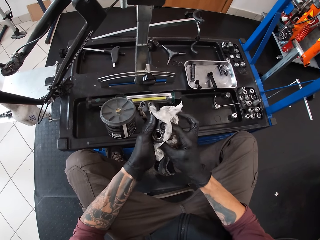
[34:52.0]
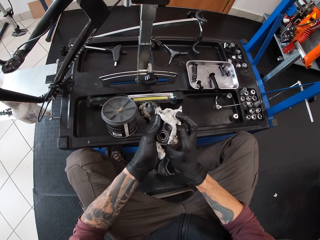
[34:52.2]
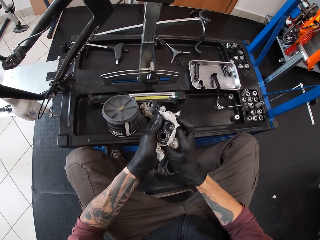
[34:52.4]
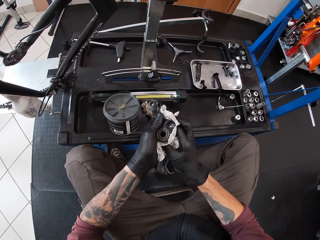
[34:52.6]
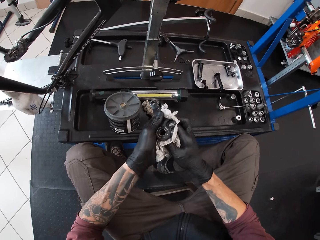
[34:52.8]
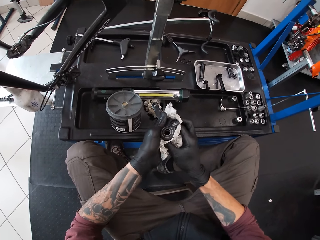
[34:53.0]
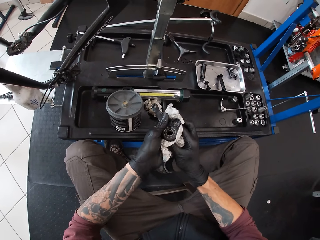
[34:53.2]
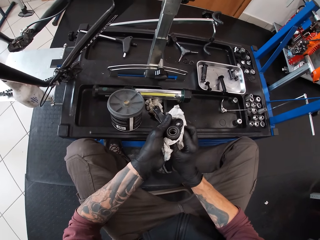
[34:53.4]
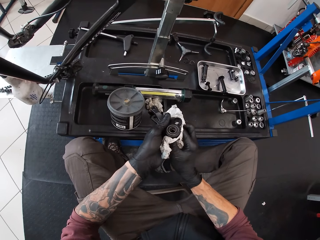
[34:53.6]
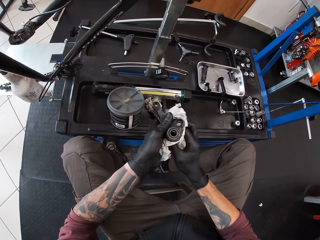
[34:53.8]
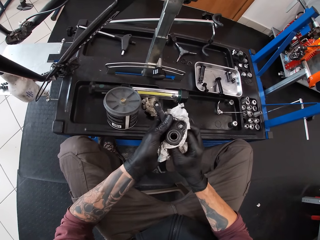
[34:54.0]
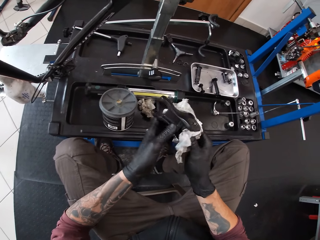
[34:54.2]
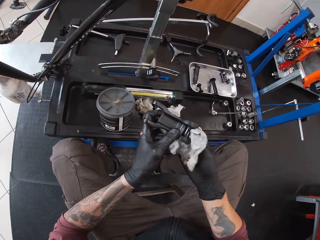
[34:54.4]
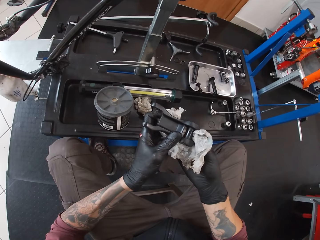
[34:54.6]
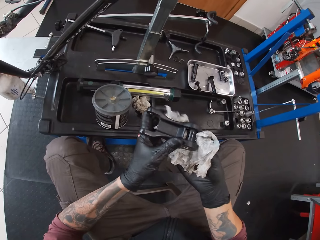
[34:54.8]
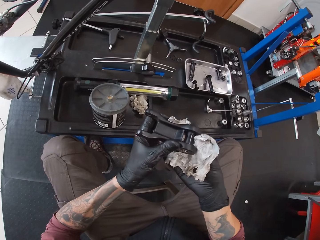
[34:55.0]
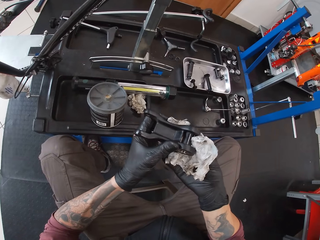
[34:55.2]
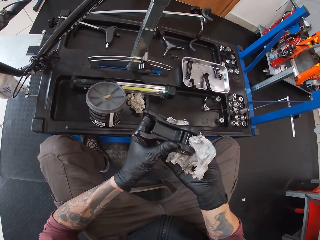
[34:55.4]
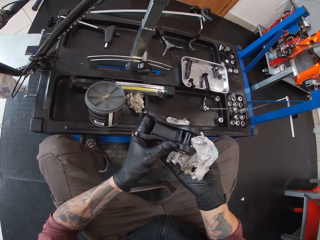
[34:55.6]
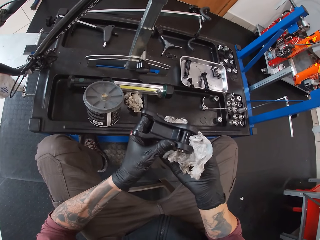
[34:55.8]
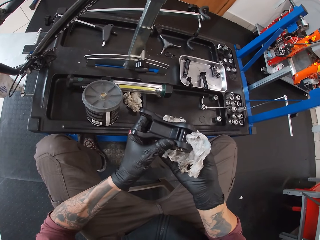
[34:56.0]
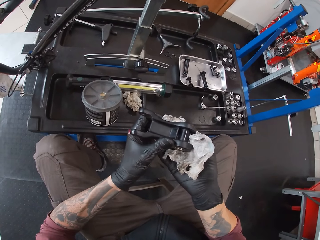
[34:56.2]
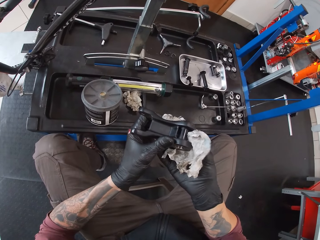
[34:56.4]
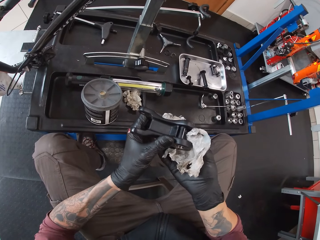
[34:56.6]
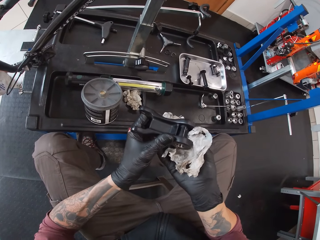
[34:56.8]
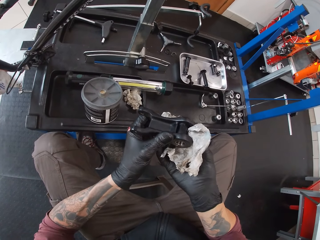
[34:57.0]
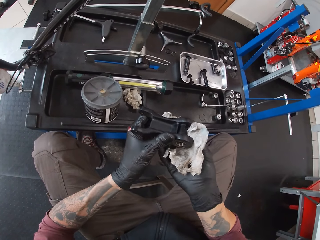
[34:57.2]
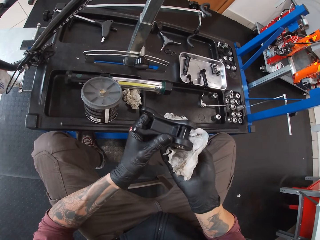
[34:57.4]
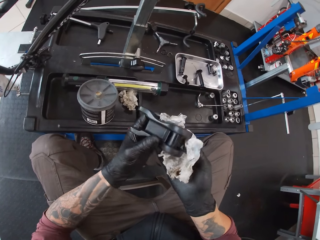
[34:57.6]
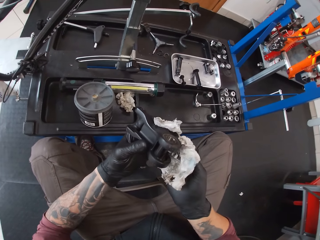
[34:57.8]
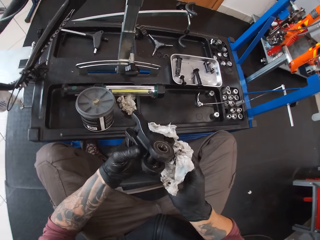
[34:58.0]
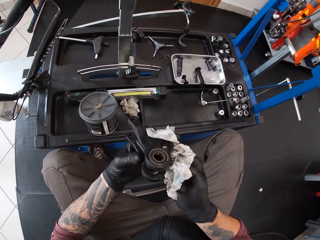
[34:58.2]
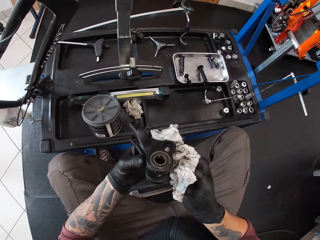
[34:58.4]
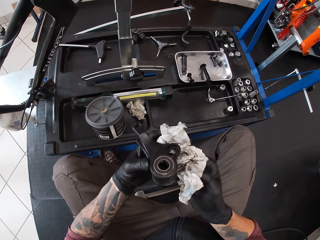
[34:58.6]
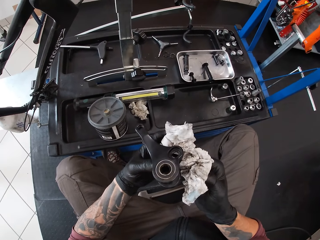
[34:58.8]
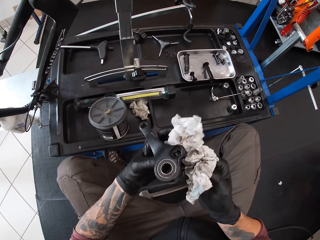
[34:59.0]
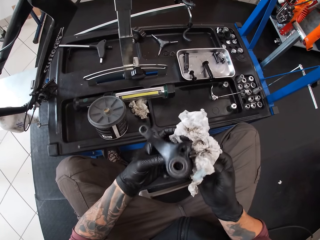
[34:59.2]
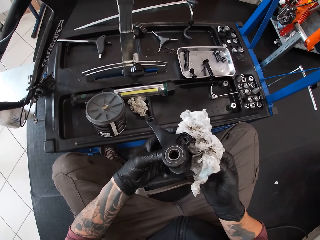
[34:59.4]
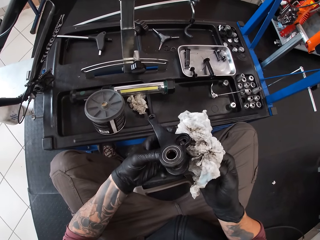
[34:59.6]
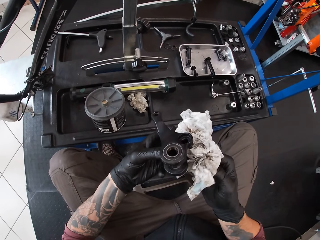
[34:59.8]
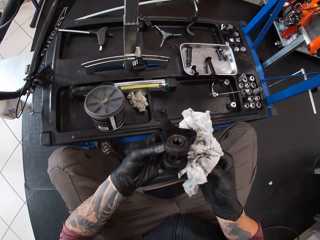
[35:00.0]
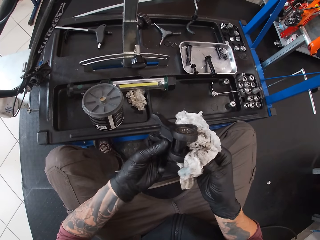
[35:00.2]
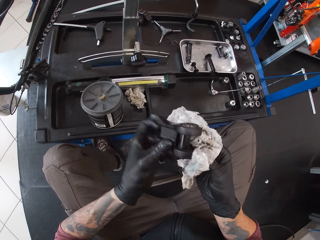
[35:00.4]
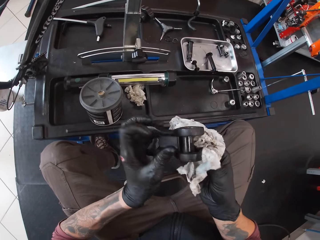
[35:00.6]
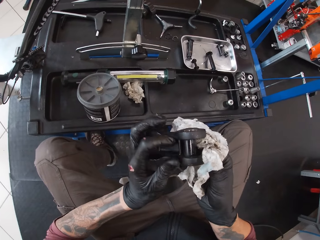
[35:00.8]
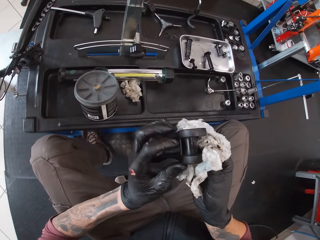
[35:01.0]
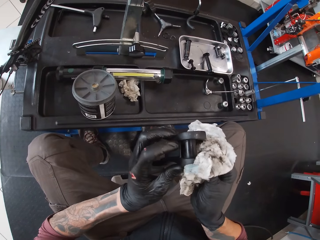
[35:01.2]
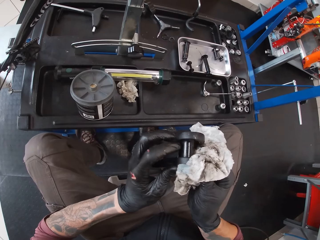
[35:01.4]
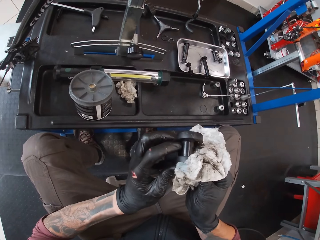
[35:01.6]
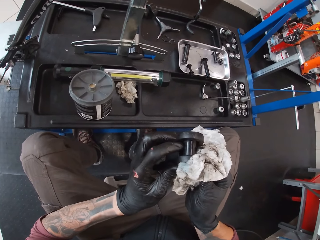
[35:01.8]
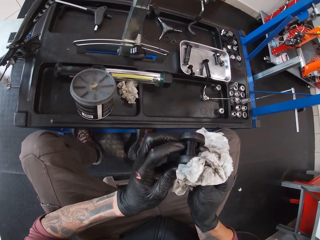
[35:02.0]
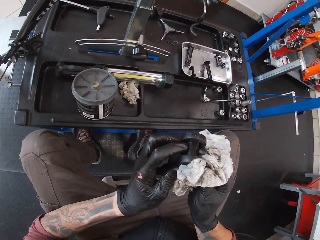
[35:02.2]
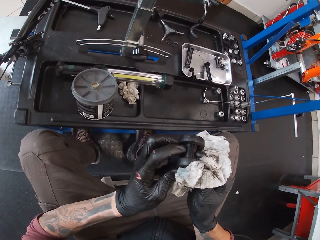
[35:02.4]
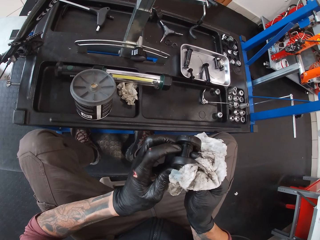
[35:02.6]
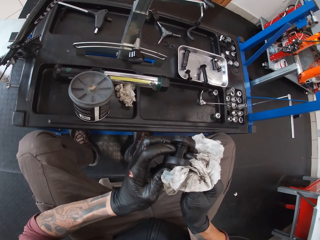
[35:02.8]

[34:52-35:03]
The camera wearer cleans the metal roller with the piece of tissue in his right hand. He turns the metal on the hands.

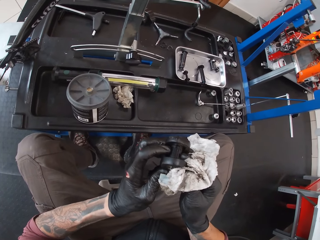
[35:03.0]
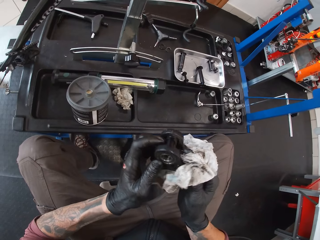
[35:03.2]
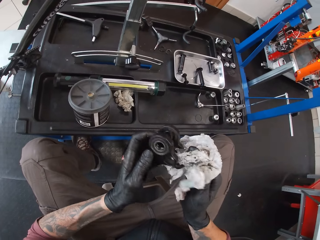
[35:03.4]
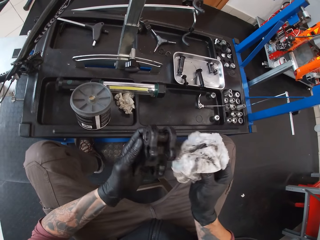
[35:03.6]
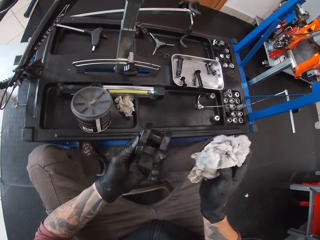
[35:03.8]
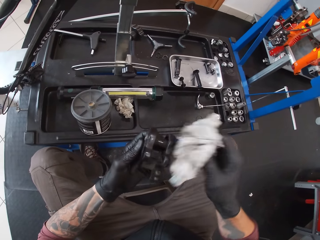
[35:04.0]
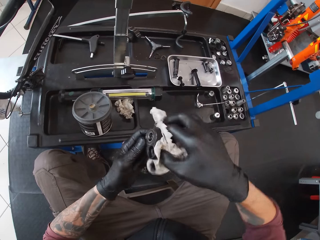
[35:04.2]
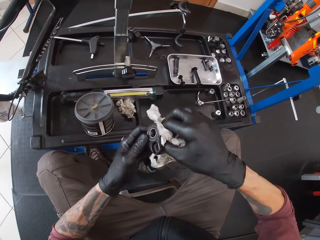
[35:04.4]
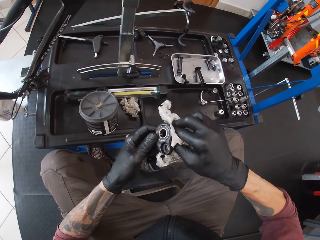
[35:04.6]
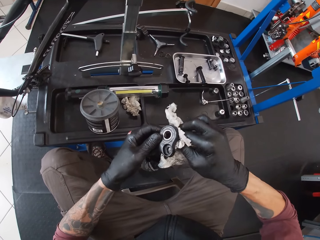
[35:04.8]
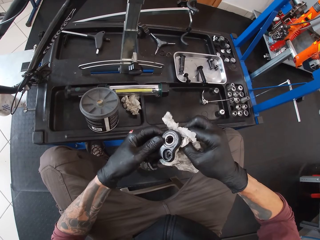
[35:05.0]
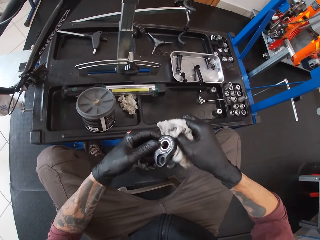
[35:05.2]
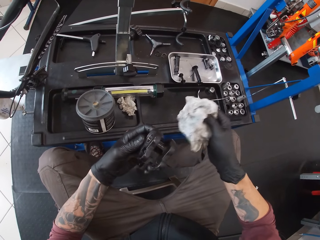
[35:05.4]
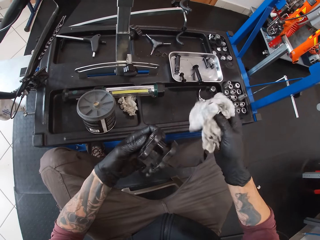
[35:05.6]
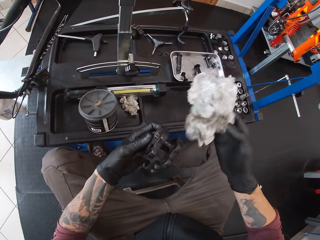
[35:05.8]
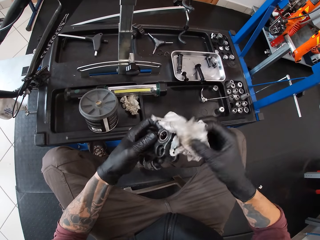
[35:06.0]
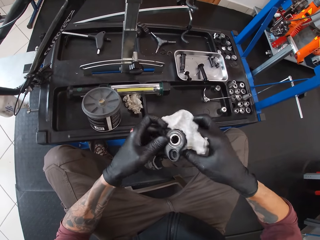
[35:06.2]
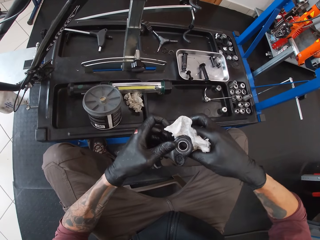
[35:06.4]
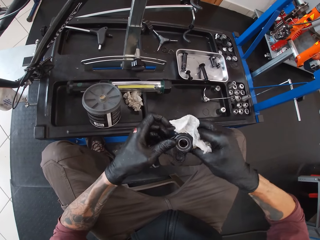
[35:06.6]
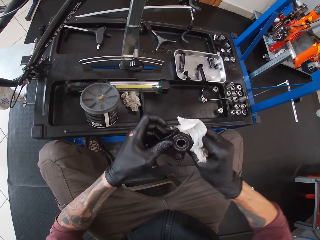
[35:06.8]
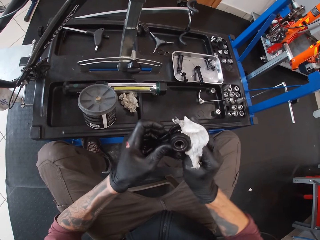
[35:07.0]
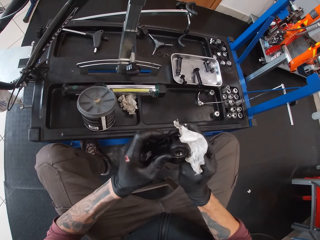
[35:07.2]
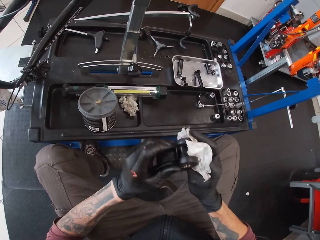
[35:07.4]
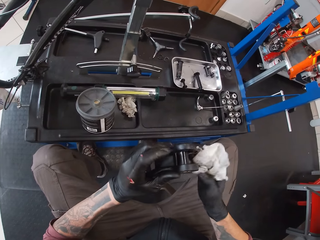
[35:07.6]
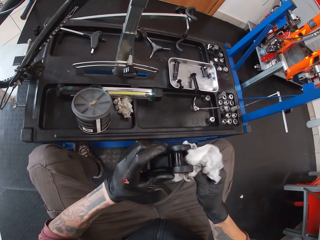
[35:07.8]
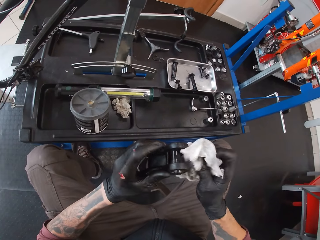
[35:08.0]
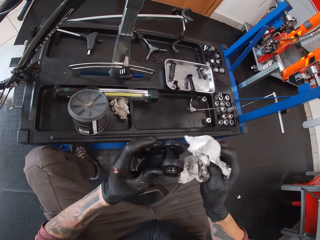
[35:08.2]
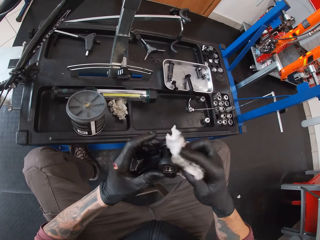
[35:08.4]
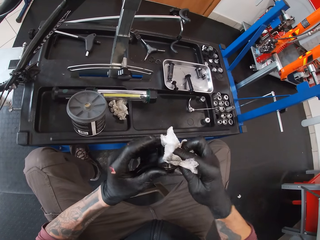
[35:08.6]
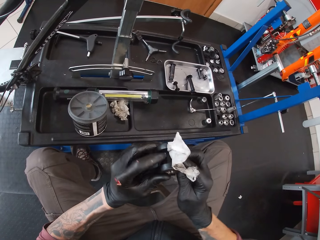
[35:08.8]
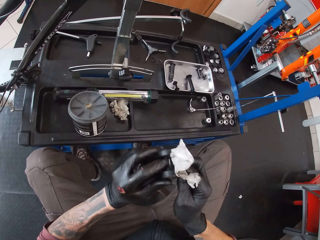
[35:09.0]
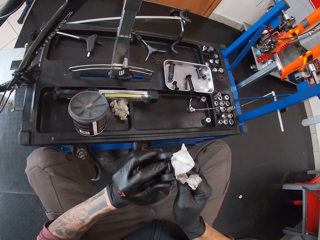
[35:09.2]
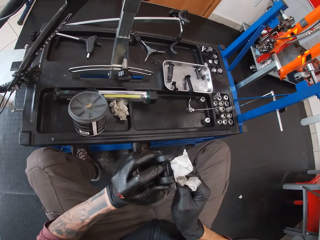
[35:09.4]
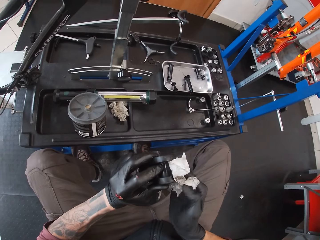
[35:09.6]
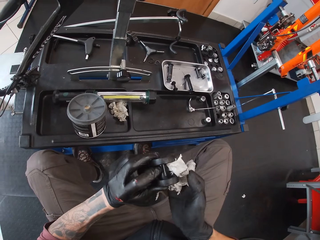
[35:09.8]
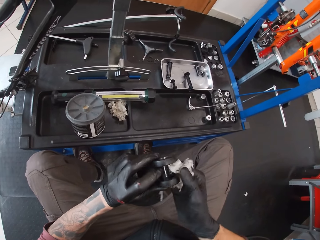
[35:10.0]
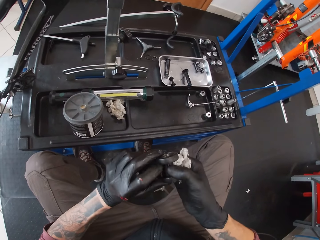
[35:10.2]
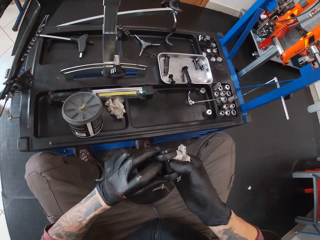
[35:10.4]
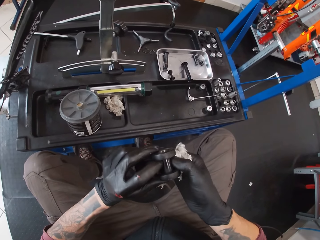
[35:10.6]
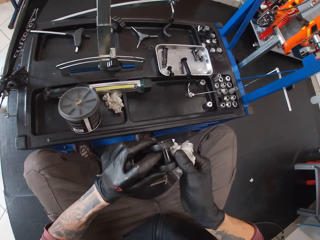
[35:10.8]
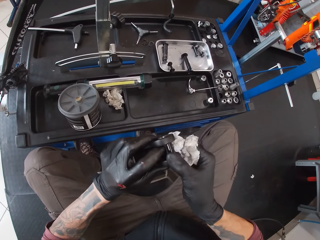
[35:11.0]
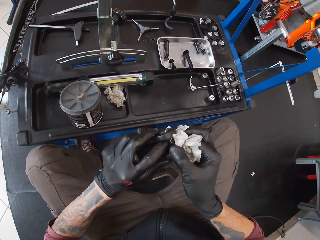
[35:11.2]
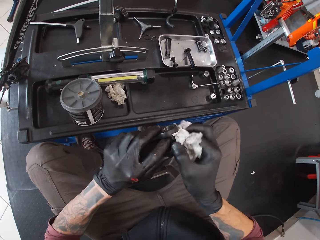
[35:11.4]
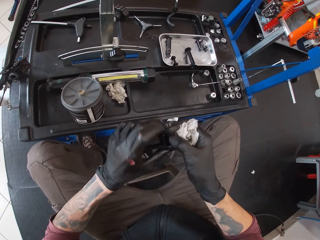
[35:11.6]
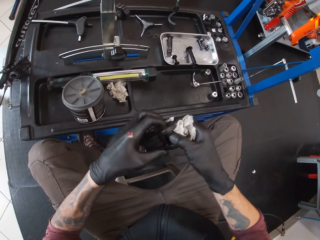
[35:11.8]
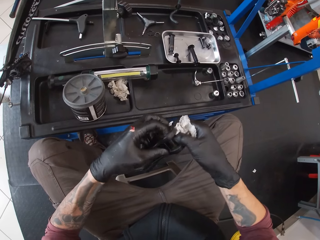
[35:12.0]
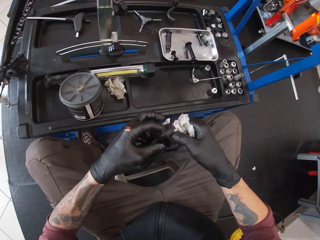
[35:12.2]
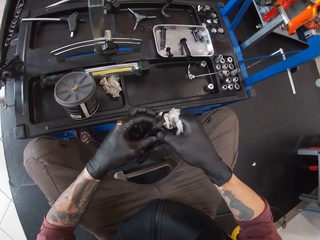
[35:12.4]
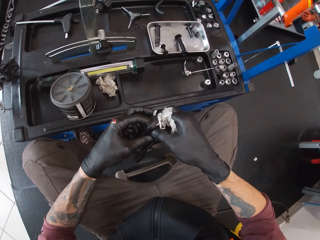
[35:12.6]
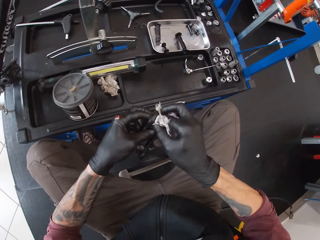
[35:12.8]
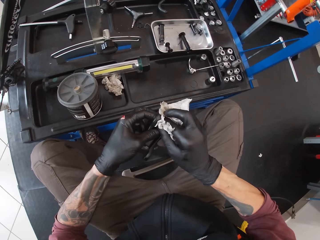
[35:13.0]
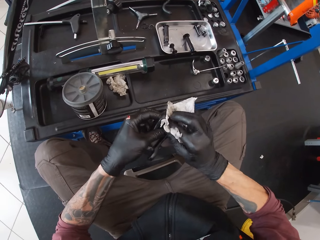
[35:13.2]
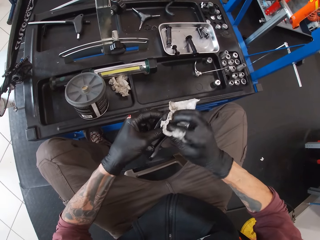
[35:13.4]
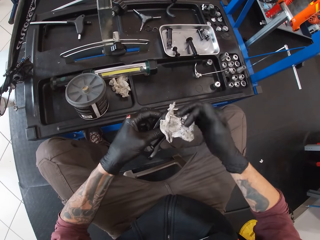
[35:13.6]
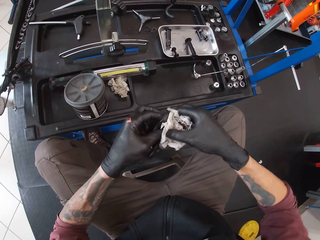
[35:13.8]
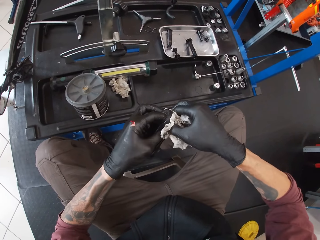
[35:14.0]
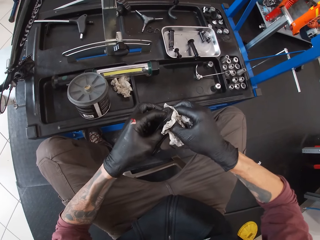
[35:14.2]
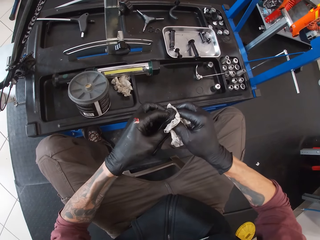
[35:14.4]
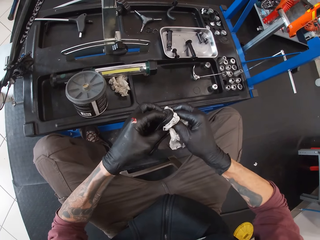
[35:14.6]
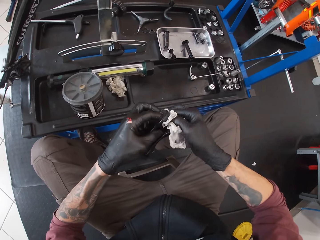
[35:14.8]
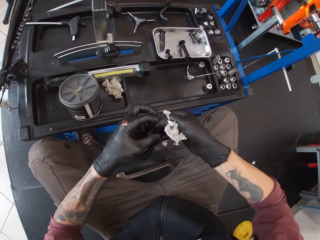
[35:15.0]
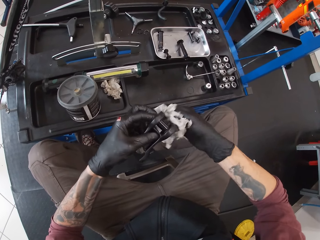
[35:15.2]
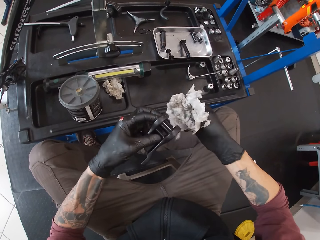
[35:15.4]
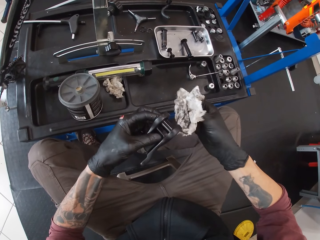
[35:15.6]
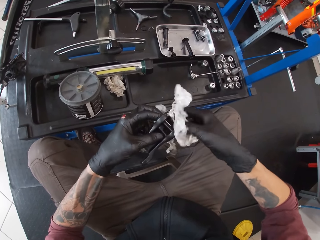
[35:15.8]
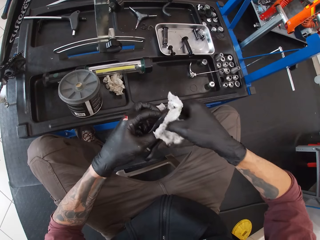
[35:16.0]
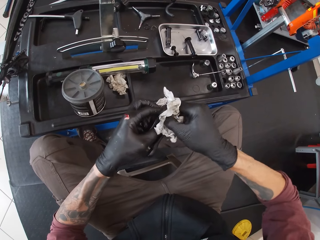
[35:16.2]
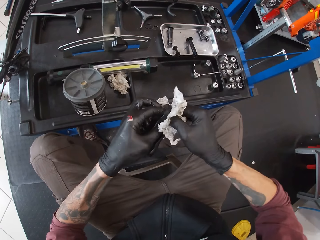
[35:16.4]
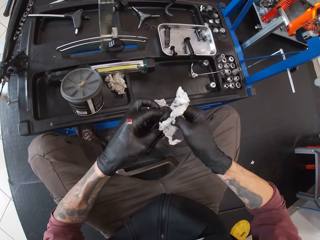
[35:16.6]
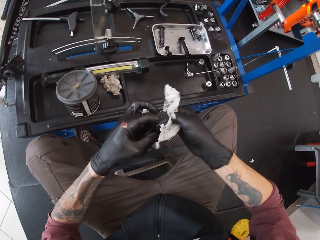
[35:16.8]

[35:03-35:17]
The camera wearer wipes the metal.
